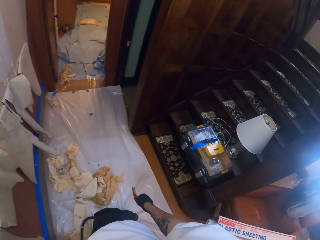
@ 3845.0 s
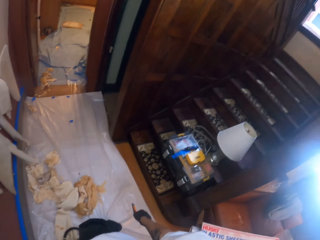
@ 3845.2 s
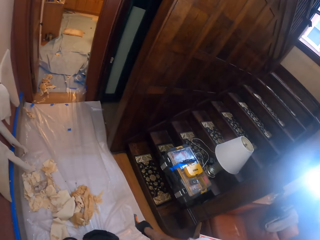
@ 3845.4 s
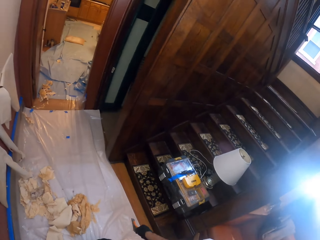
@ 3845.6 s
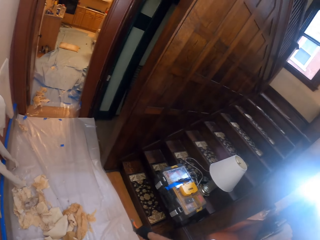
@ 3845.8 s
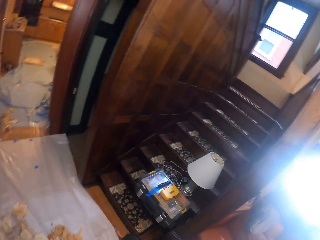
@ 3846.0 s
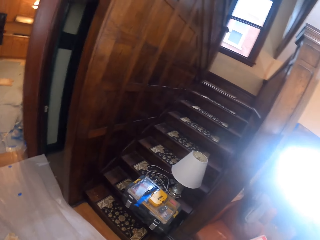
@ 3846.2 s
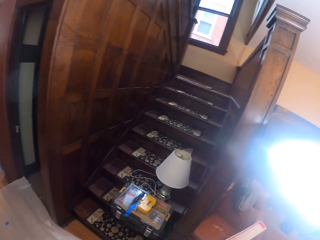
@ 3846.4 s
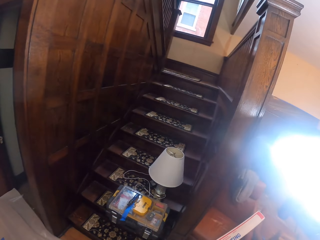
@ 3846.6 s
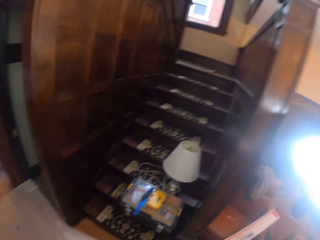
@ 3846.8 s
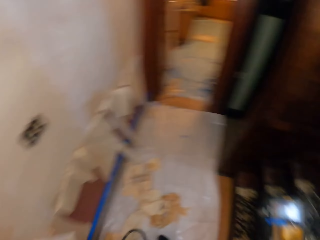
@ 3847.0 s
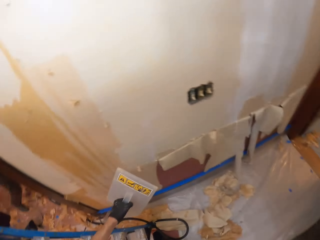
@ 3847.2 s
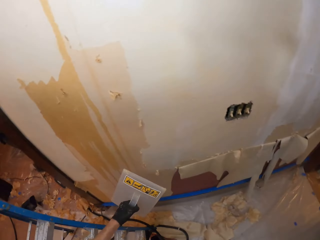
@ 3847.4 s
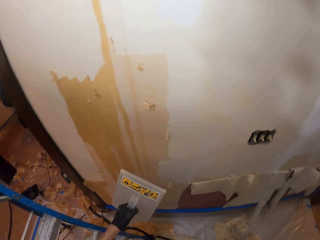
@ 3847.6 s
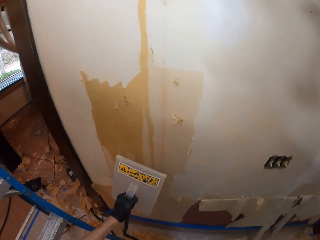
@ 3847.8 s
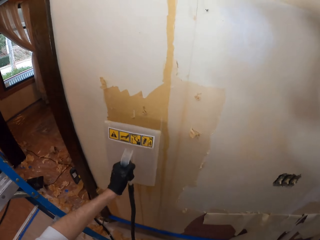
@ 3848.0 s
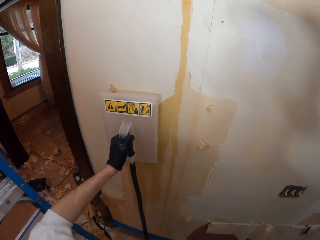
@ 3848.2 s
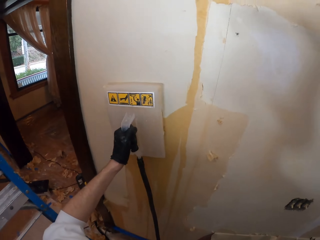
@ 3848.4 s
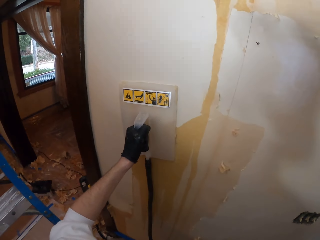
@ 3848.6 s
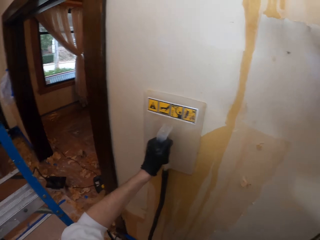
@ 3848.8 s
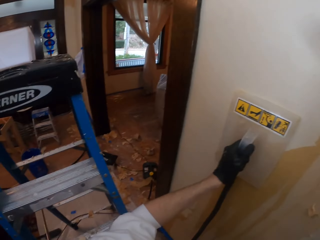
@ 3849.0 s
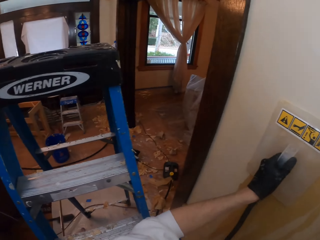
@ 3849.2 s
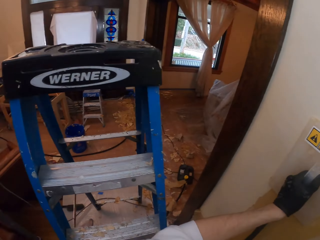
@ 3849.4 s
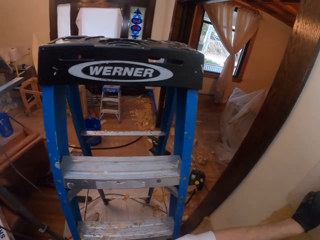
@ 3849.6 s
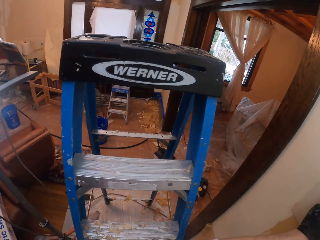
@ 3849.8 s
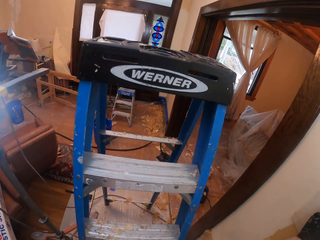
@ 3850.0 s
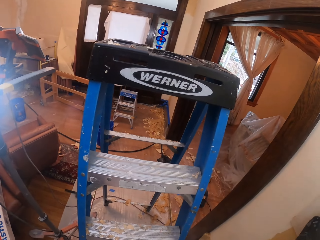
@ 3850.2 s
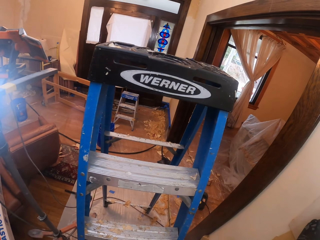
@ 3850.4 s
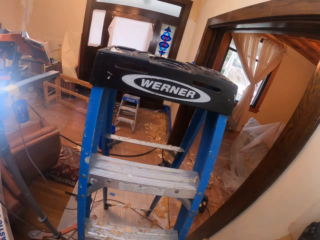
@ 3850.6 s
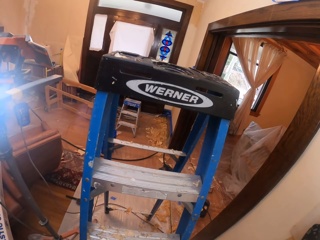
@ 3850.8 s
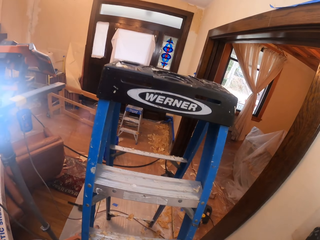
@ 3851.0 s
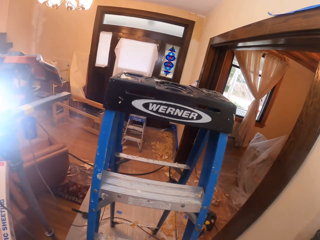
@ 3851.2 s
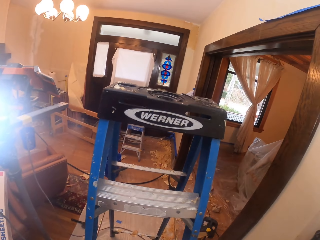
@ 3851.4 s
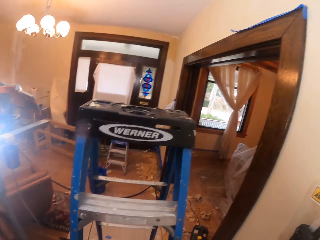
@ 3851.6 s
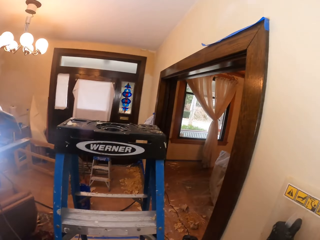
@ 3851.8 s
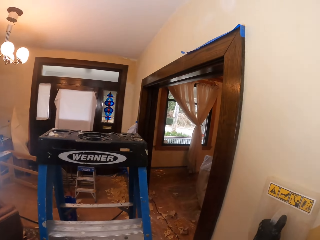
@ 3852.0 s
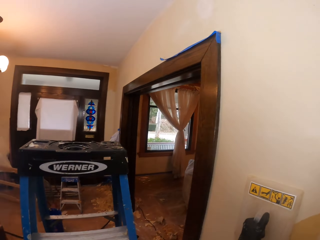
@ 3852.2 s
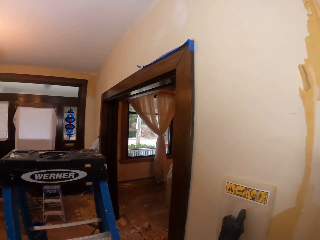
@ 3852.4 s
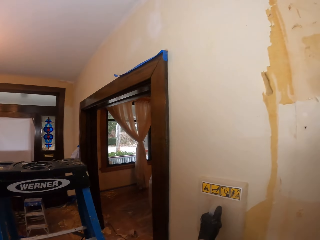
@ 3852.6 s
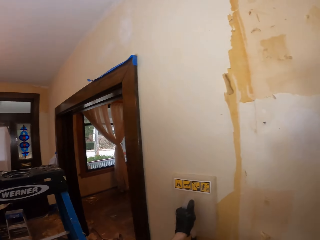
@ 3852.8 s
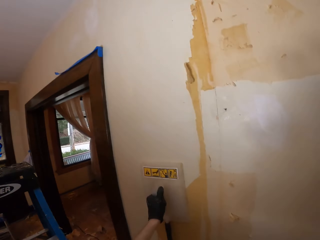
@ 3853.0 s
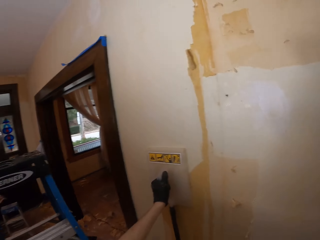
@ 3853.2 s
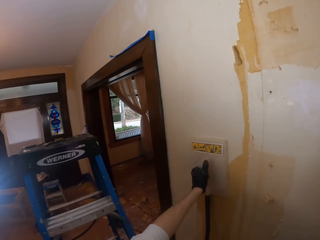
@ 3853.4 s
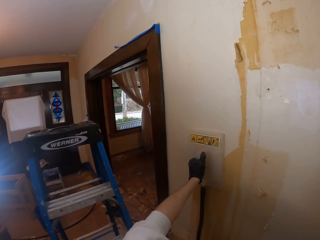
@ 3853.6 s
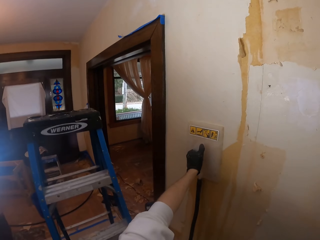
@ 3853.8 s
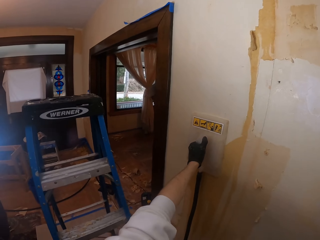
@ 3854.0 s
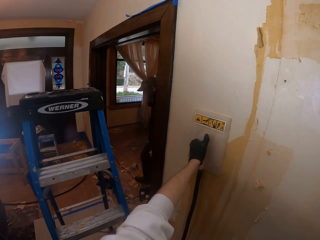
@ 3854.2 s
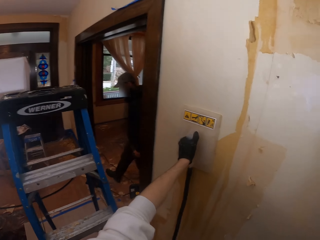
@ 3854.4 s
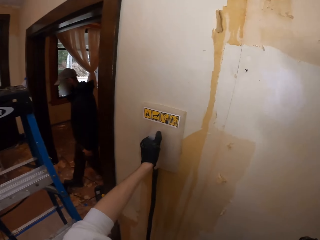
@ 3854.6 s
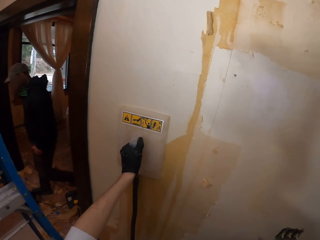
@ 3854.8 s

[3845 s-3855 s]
The camera wearer smooths the wall. They put the wallpaper steamer on the wall. They look around.

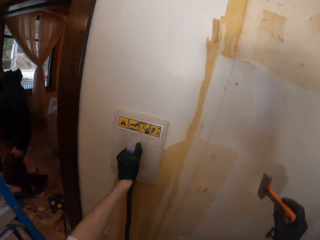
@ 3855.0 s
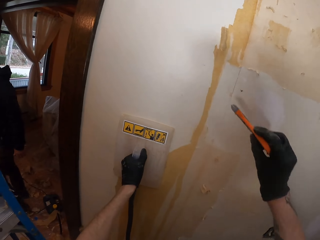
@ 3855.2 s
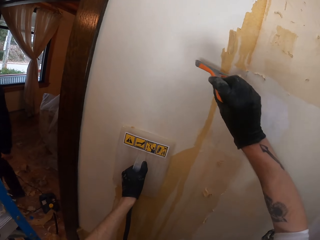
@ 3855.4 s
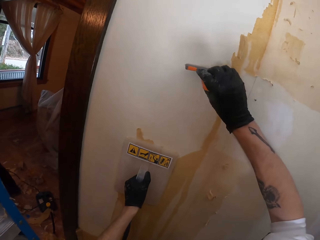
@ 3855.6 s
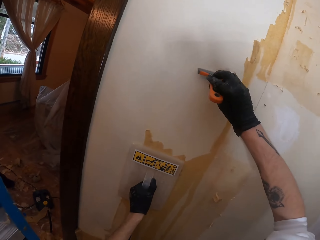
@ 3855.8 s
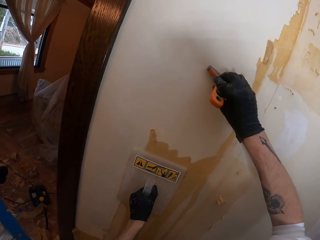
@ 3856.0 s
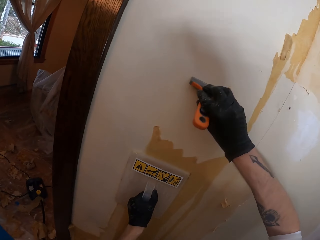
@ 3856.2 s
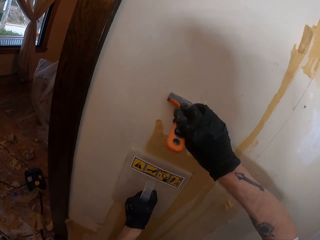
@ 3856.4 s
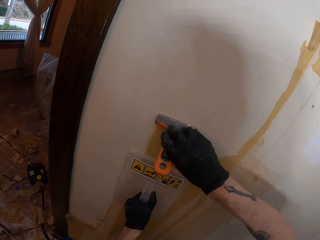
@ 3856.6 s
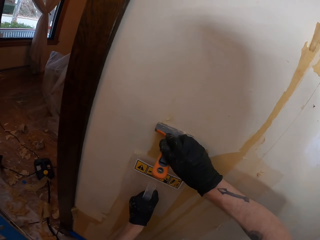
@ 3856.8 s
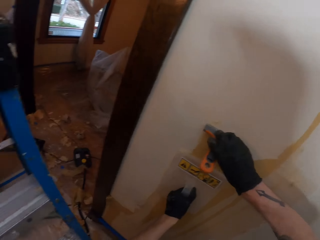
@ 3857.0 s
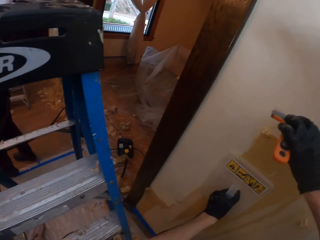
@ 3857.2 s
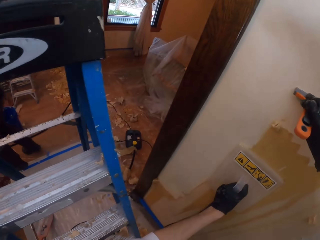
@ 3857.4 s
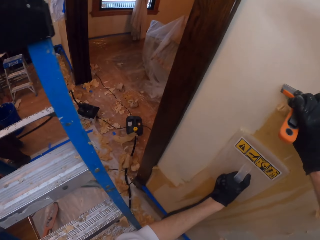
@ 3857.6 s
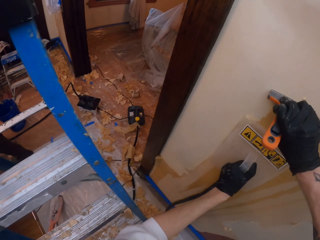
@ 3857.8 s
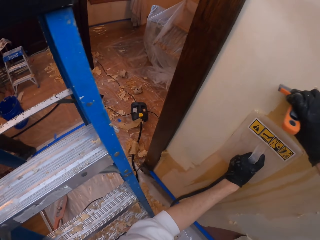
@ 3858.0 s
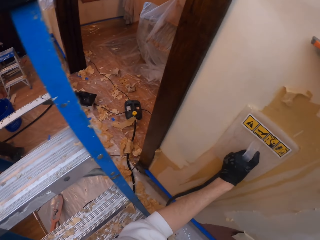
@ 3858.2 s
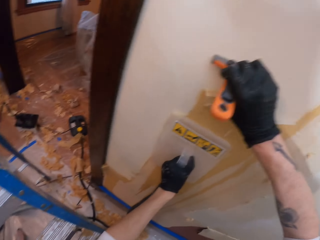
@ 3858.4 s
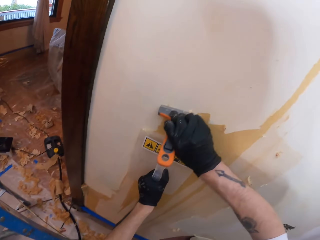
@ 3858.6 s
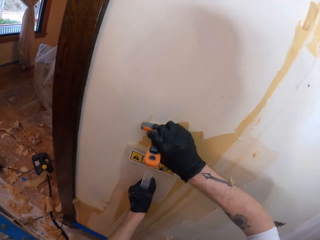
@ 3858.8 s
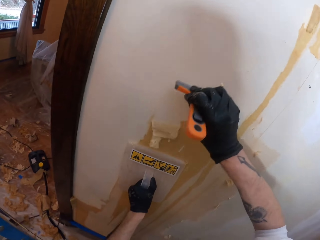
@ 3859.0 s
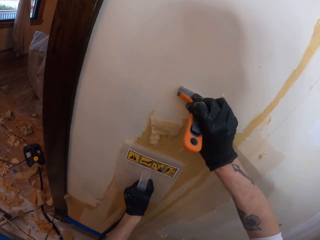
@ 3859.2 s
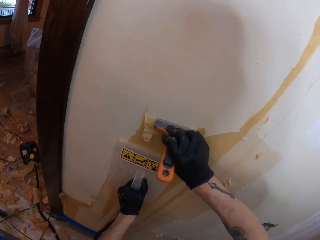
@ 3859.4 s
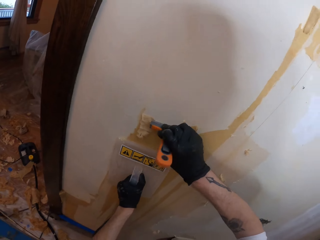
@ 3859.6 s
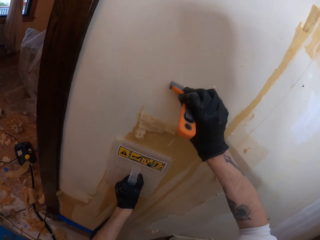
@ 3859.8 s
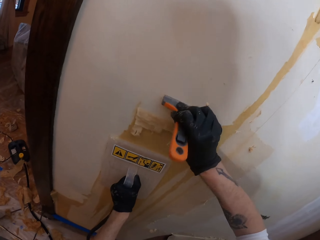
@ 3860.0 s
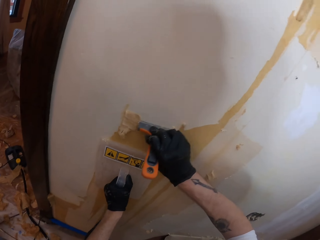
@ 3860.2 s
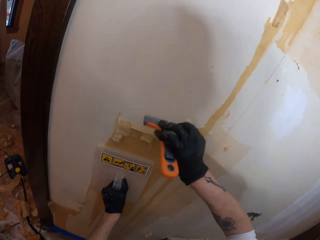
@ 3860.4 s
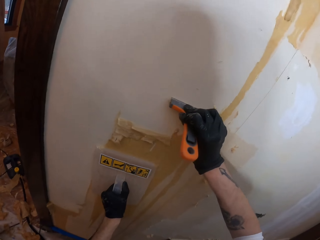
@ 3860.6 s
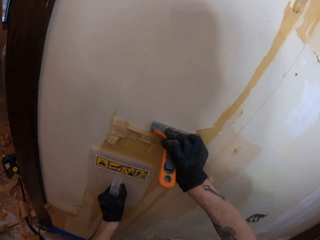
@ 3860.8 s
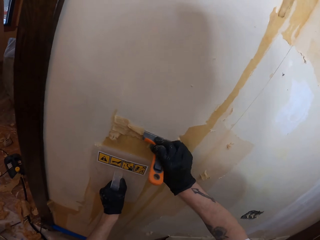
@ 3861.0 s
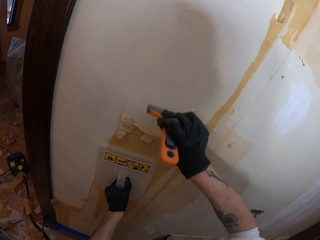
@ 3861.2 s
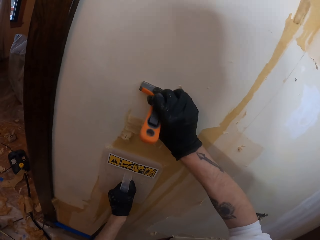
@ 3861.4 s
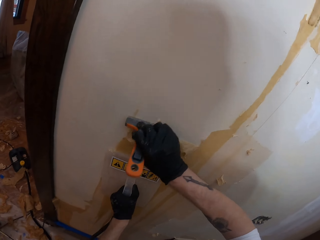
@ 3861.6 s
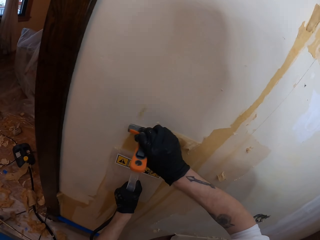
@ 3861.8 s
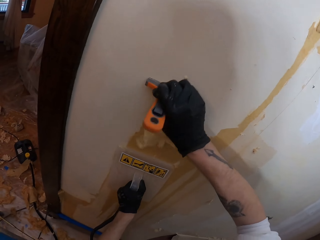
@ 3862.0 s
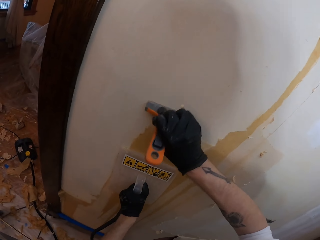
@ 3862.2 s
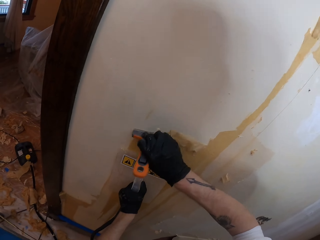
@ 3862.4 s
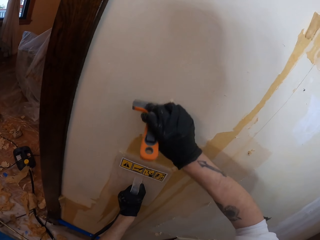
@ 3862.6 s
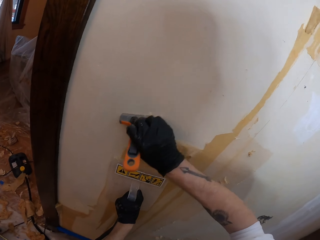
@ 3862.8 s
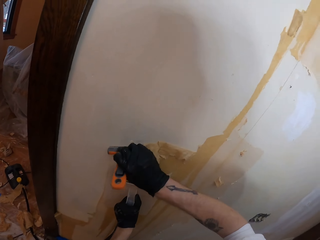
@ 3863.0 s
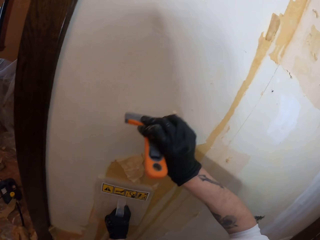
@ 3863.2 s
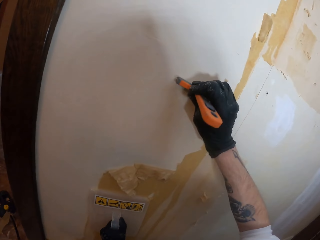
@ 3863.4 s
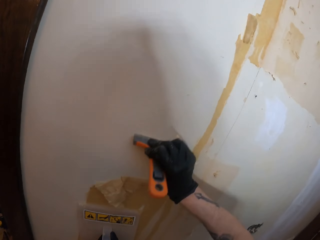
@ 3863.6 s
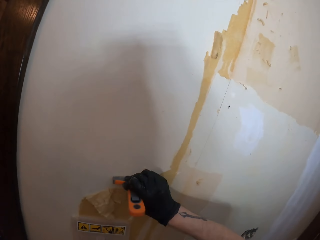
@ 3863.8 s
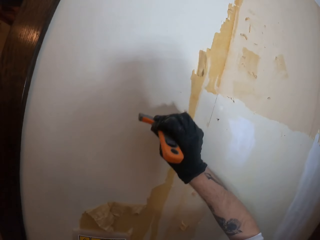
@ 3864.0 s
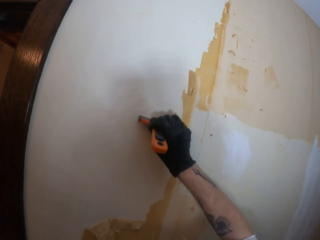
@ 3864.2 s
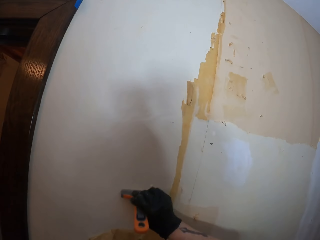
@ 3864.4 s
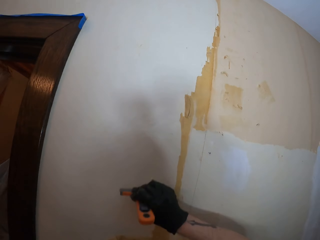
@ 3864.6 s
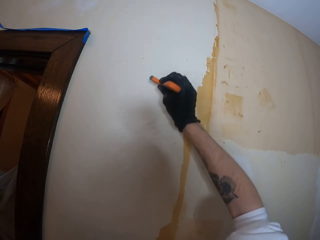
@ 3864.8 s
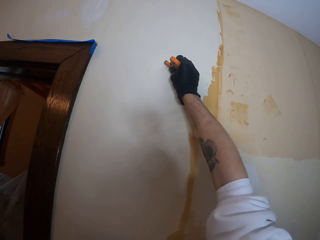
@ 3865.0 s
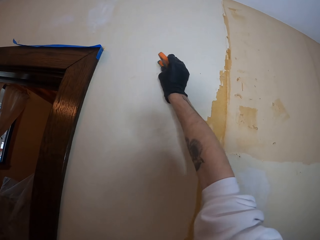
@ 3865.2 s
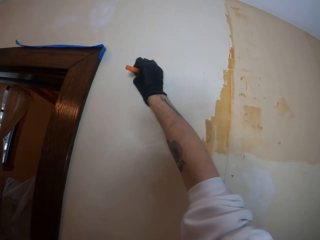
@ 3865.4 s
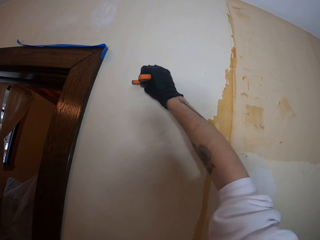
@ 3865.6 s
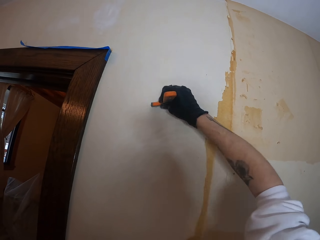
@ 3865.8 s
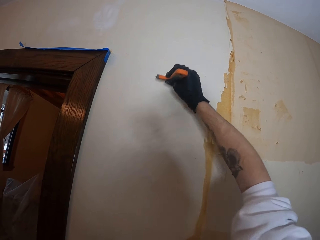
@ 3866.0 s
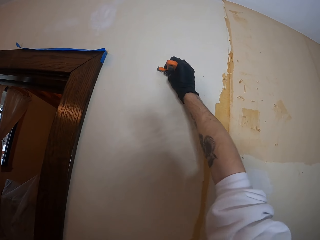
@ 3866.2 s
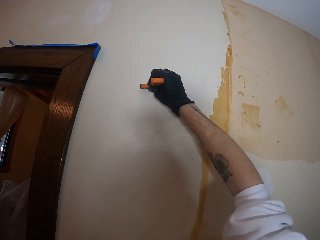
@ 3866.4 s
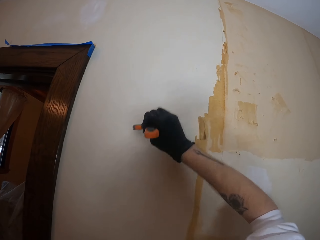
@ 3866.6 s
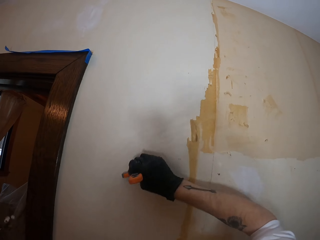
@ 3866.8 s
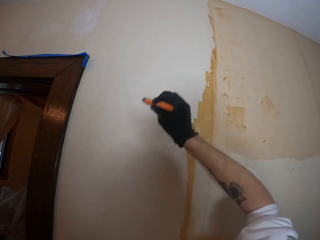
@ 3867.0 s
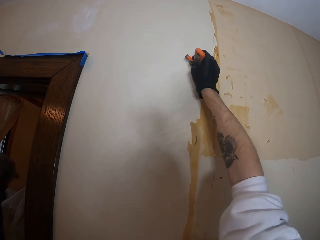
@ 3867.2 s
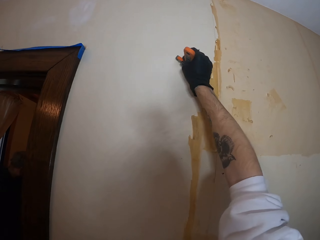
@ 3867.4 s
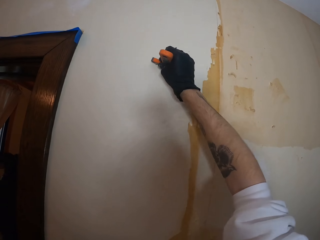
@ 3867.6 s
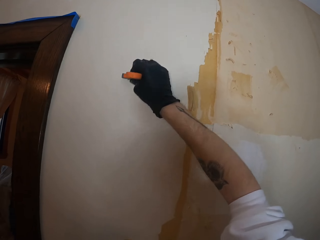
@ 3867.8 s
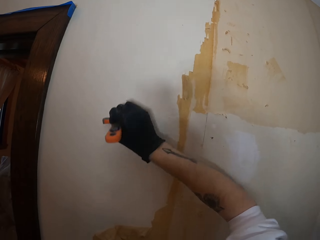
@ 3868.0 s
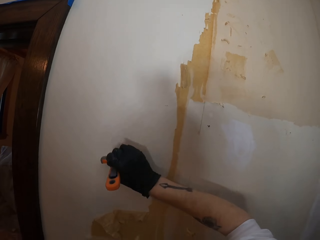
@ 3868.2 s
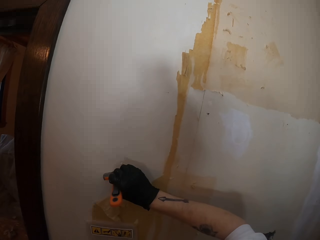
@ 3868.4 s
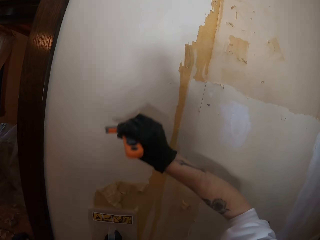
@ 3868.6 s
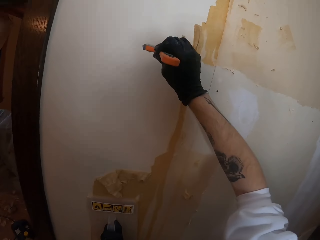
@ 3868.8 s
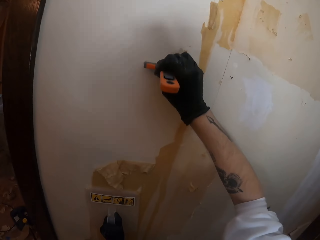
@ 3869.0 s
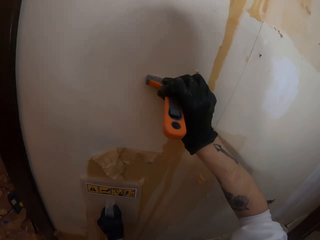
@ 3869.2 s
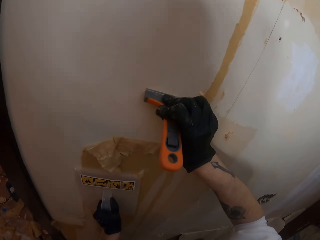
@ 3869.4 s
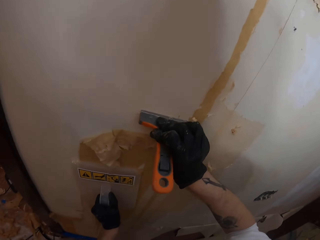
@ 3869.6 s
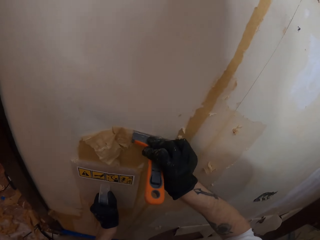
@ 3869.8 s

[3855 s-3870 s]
The camera wearer scratches the wall using a scraper.
